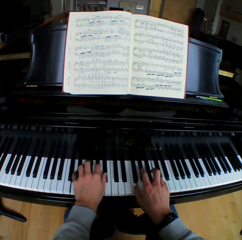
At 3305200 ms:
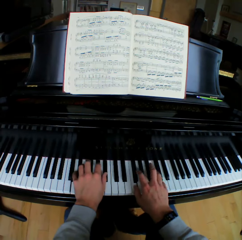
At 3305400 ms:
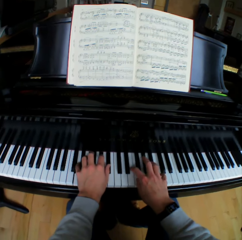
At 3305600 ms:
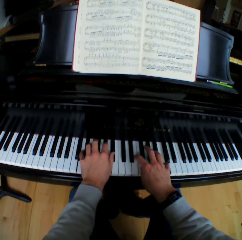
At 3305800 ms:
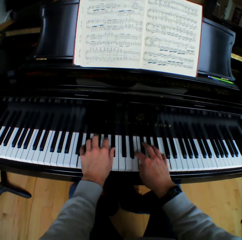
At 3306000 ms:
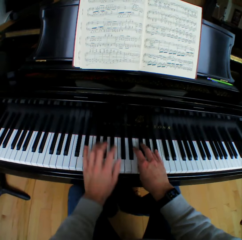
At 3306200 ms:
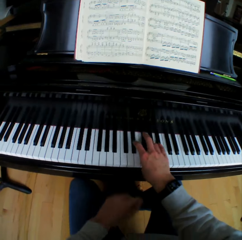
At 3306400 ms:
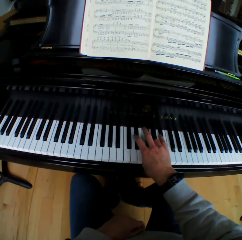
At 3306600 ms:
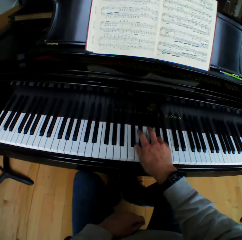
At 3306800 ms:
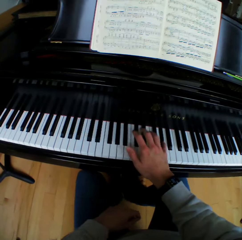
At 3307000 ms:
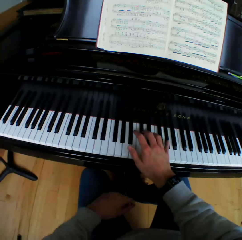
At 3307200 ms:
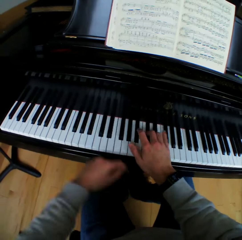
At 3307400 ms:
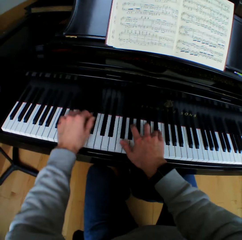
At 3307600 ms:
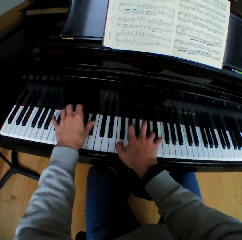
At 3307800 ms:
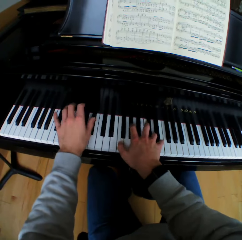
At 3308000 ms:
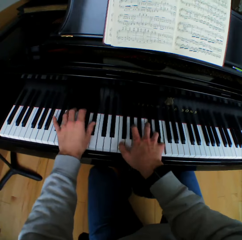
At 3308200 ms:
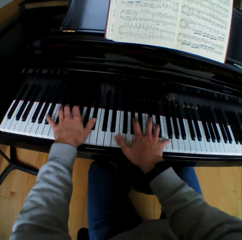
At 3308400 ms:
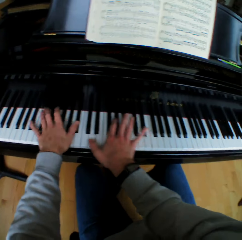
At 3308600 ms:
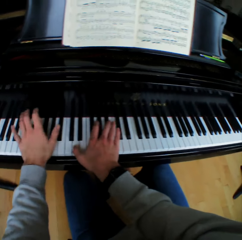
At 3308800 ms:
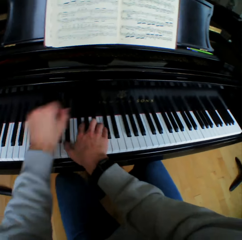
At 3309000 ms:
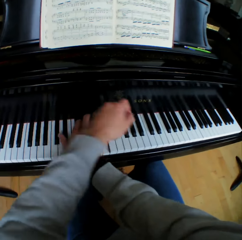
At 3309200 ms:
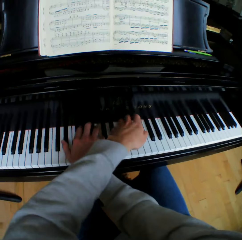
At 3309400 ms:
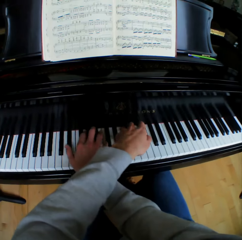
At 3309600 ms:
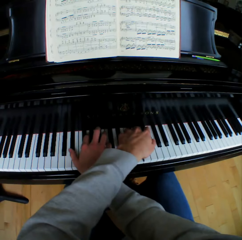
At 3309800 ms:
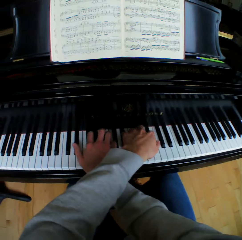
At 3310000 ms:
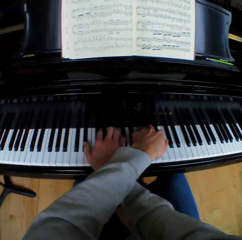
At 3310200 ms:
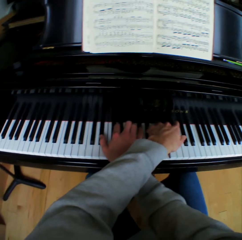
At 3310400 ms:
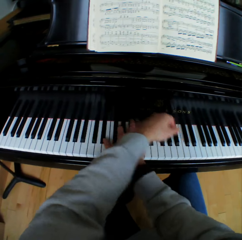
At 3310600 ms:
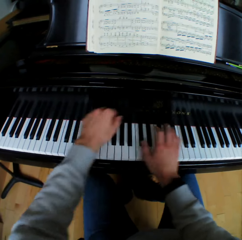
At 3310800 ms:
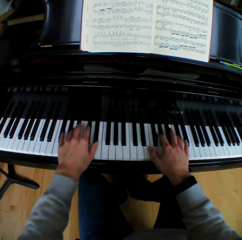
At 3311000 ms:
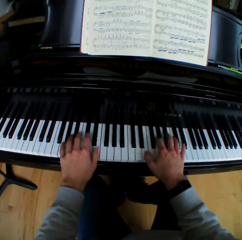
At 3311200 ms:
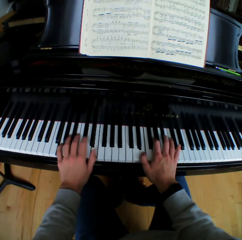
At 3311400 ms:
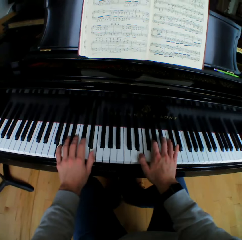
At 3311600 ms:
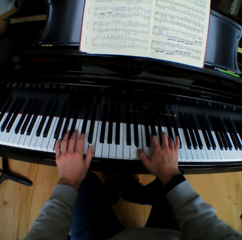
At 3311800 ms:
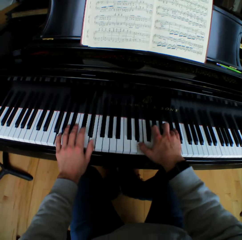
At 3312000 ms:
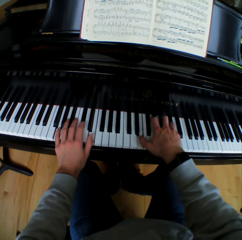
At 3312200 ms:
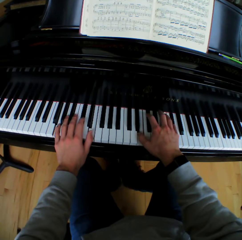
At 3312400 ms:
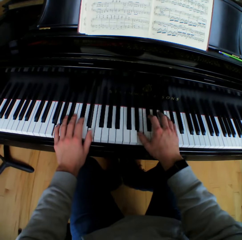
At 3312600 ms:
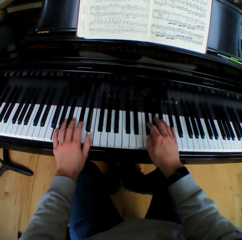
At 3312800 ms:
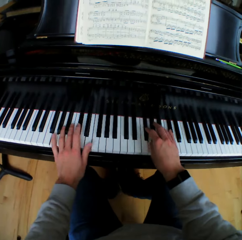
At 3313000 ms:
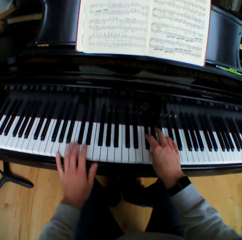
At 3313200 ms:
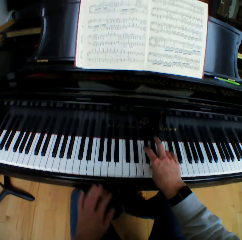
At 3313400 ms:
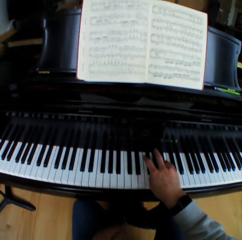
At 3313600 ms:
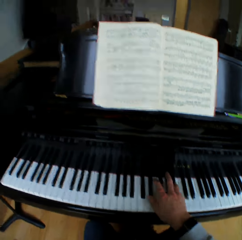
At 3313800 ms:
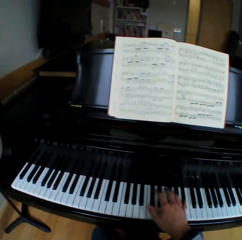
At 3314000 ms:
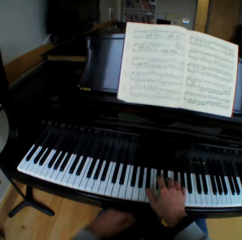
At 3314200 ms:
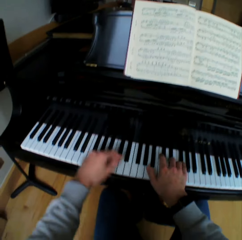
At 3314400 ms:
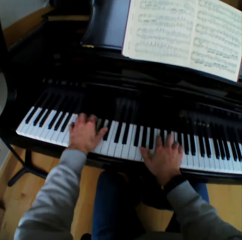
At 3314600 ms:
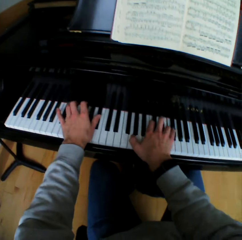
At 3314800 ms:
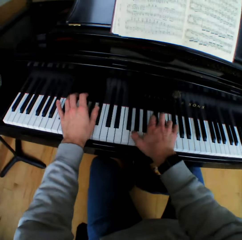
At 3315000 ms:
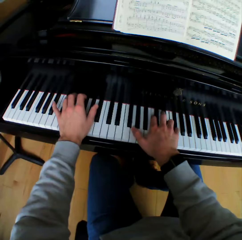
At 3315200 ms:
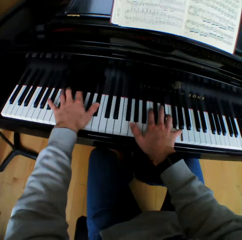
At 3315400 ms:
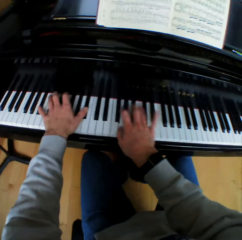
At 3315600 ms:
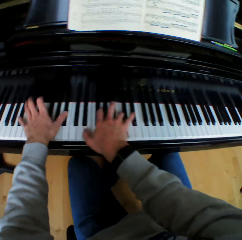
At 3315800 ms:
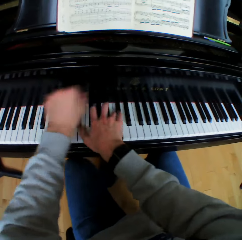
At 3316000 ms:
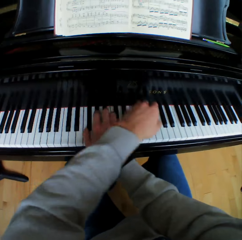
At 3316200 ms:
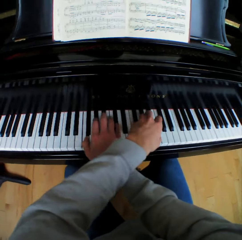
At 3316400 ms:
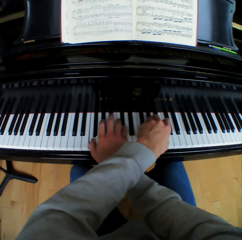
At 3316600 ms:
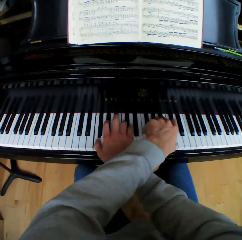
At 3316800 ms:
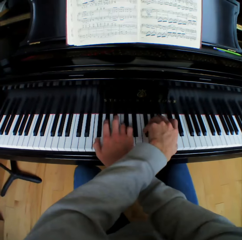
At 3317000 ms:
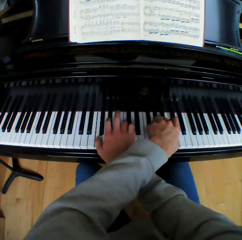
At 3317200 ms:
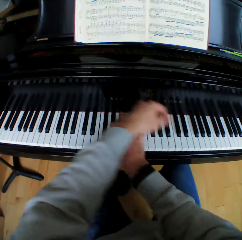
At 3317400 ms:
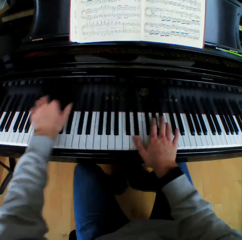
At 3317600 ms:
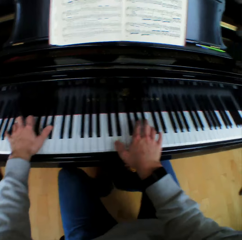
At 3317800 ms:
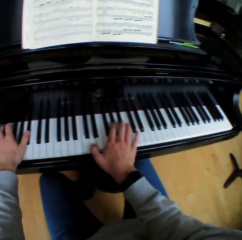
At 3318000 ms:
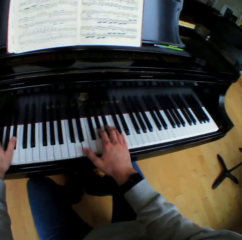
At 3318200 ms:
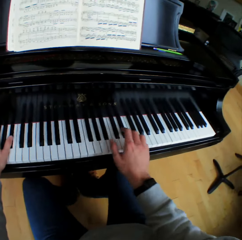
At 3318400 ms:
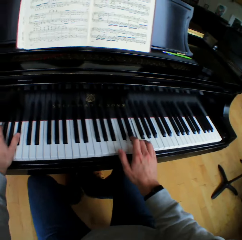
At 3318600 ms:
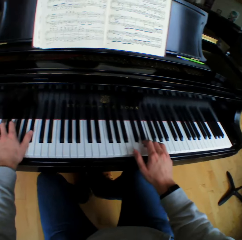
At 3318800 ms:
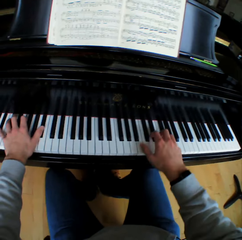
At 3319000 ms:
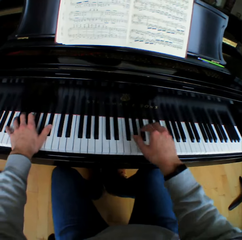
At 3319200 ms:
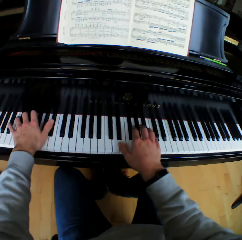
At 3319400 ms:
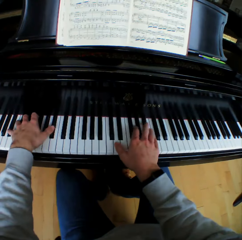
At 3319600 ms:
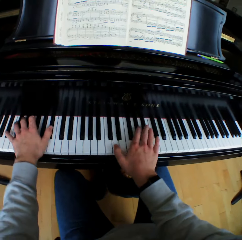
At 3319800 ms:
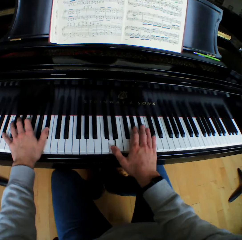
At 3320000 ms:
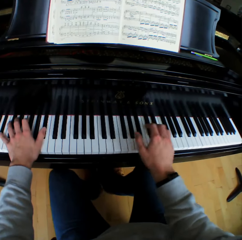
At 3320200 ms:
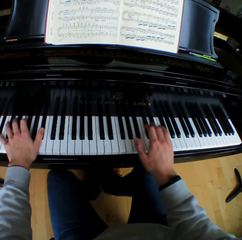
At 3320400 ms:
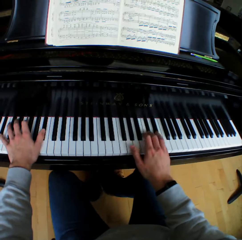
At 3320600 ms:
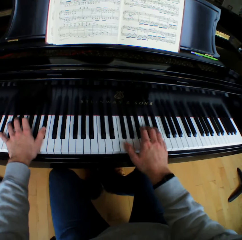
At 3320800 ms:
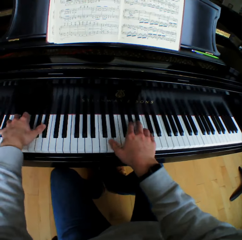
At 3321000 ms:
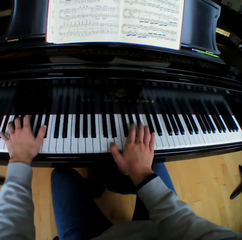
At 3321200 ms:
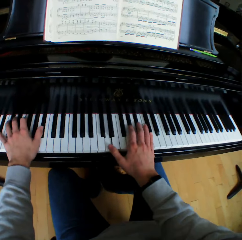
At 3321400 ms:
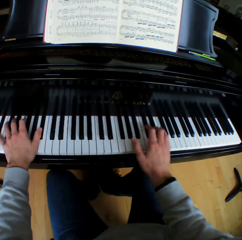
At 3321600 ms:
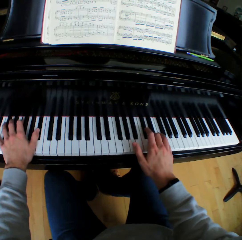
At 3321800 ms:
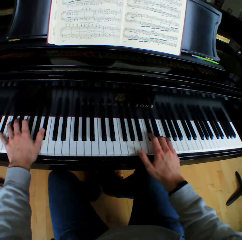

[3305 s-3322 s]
The camera wearer removes his left hand from the piano. He returns his left hand on the piano. He plays the piano with both hands. He crosses his left hand over his right hand. He removes the left hand from the right. He returns his left hand on the piano. He plays the piano with both hands. He removes his left hand from the piano. He returns his left hand on the piano. He plays the piano with both hands. He crosses his left hand over his right hand. He returns his left hand on the piano. He removes the right hand on top of the left. He plays the piano with both hands.

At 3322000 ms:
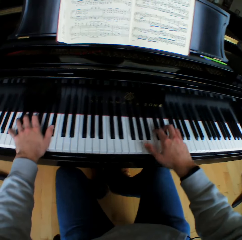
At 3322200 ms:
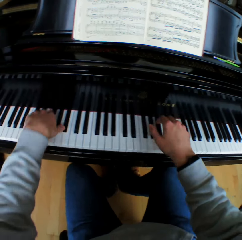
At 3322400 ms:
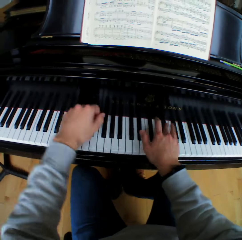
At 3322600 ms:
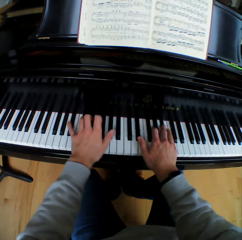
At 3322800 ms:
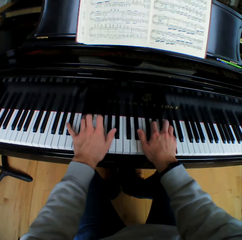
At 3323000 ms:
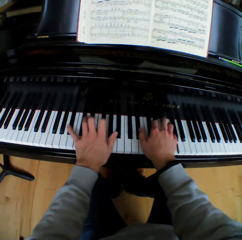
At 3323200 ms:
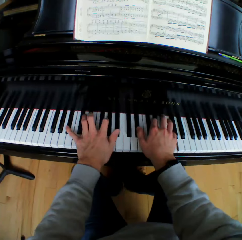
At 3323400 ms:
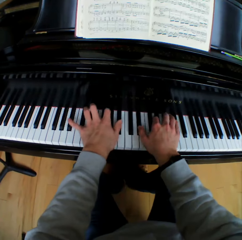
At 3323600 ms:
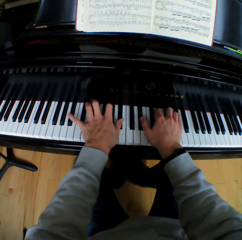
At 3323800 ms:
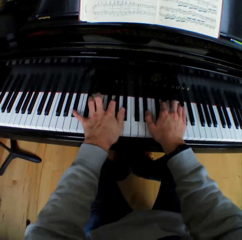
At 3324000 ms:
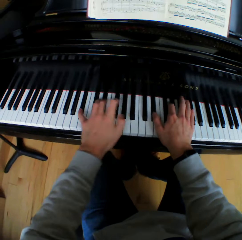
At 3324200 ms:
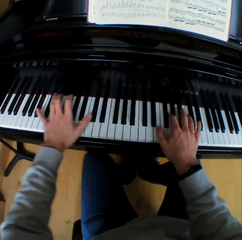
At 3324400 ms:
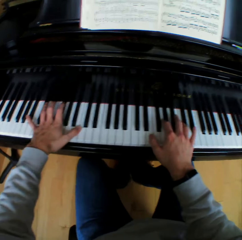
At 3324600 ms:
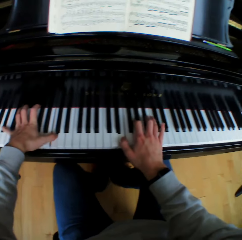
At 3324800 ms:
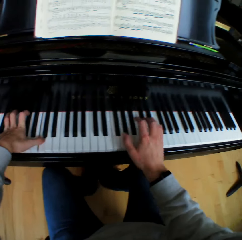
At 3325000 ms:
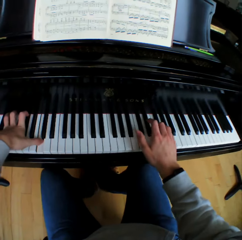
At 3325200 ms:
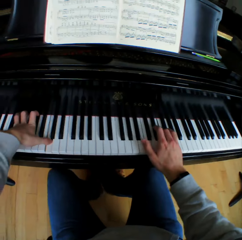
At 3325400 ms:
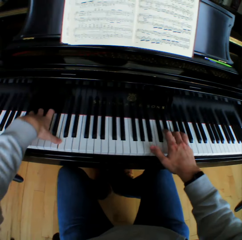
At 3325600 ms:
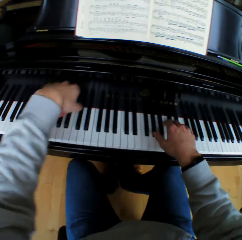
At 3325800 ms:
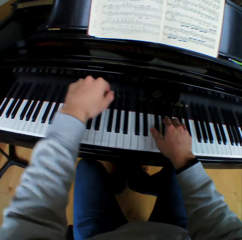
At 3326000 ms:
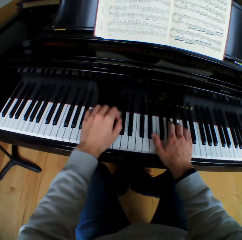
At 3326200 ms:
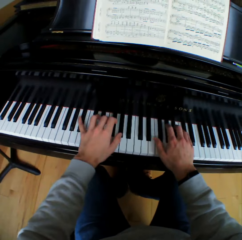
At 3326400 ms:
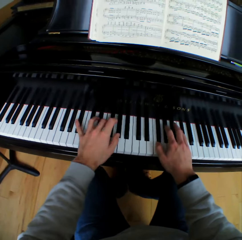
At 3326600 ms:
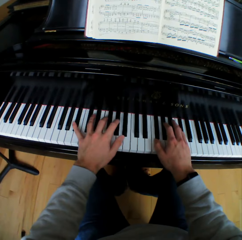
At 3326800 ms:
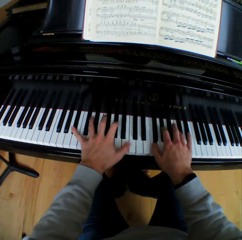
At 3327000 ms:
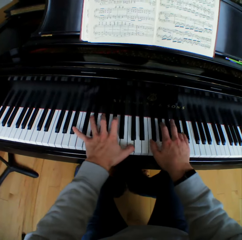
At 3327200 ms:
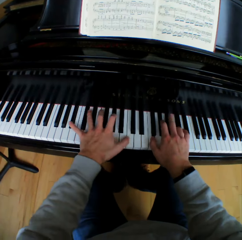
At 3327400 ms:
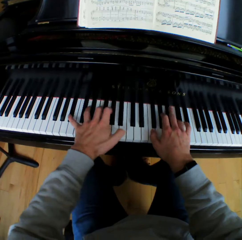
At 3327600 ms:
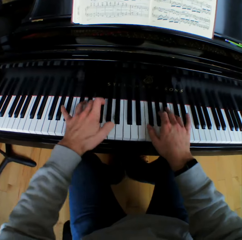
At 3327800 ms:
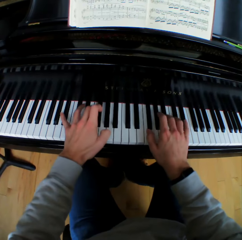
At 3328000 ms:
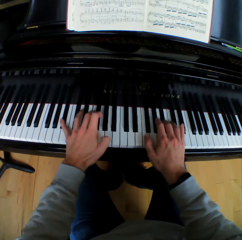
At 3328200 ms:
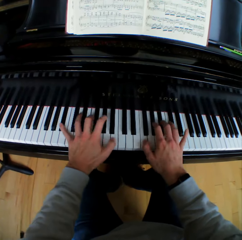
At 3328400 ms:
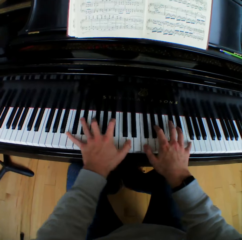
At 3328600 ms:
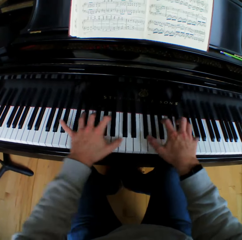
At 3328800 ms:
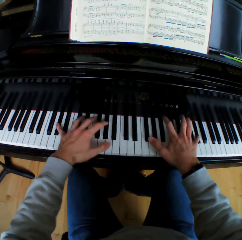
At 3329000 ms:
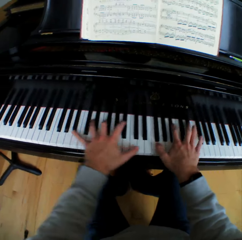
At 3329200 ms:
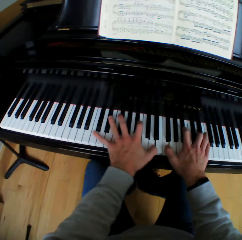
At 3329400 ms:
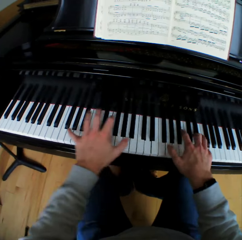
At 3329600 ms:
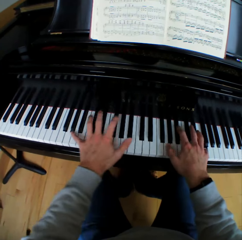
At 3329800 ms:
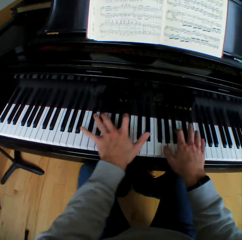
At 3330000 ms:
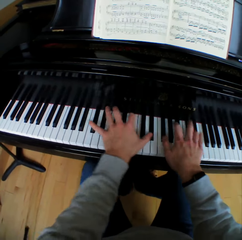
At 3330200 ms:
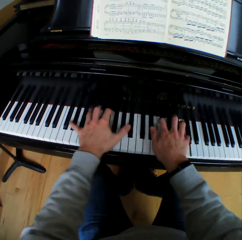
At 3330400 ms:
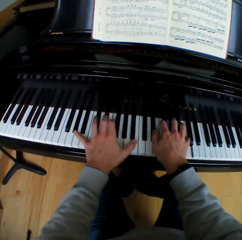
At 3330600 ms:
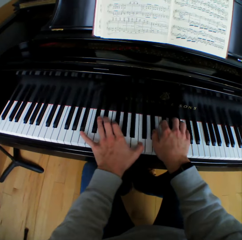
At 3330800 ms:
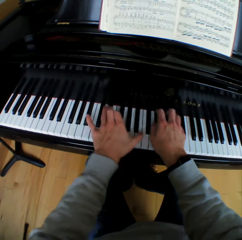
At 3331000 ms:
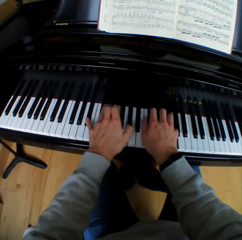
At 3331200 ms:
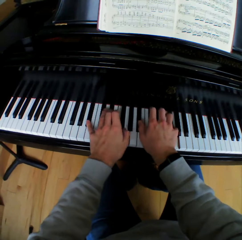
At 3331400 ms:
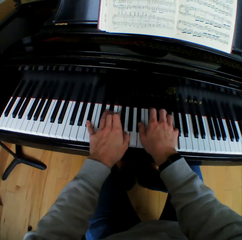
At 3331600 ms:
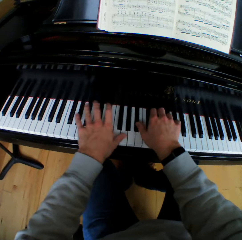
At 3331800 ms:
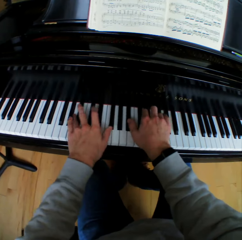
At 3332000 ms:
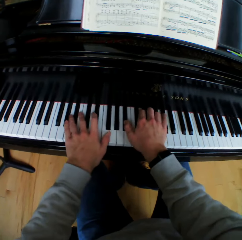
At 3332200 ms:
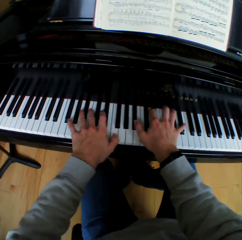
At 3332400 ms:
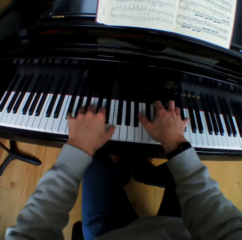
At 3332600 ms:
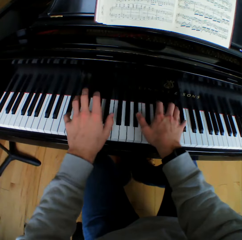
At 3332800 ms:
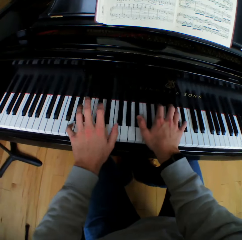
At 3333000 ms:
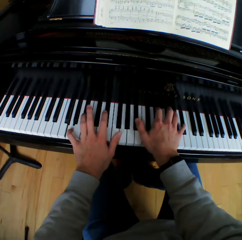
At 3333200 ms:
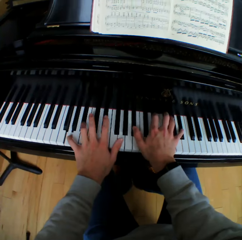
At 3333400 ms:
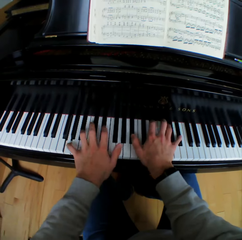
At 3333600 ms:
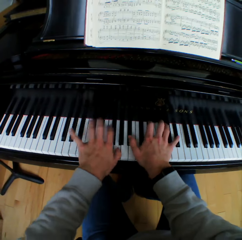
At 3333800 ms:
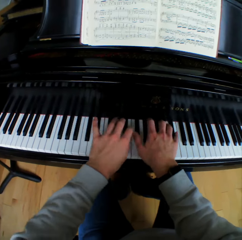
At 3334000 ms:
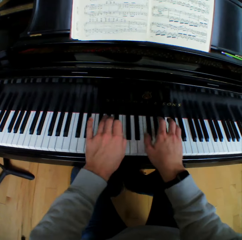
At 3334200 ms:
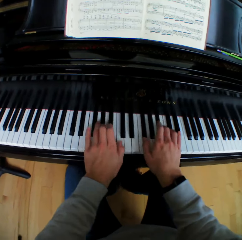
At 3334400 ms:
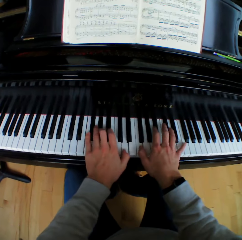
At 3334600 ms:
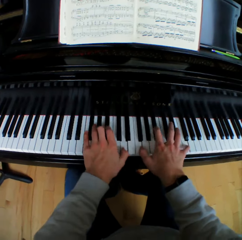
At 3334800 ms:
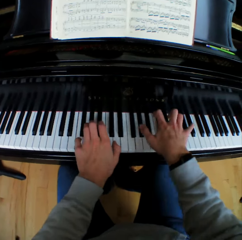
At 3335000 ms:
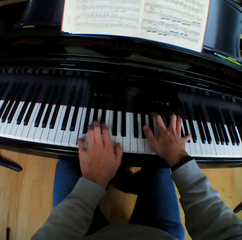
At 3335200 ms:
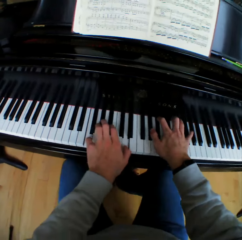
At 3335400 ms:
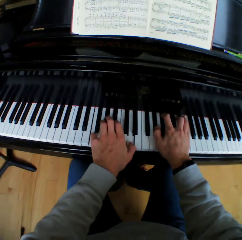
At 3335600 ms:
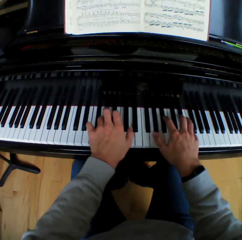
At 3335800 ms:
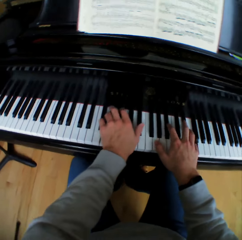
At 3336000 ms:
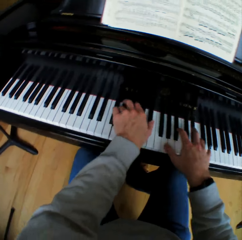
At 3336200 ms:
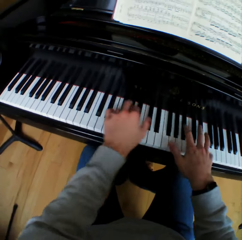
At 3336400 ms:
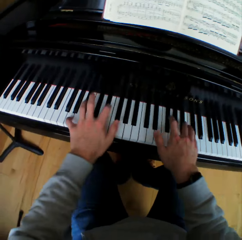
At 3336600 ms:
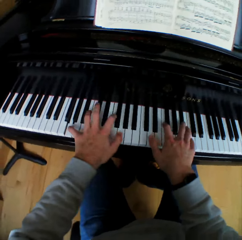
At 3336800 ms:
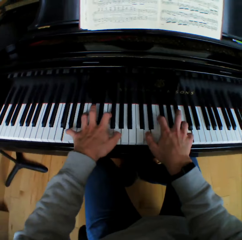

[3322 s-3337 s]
The camera wearer moves the left hand and plays piano. They move the right hand and play piano. They move the left hand and play piano.
